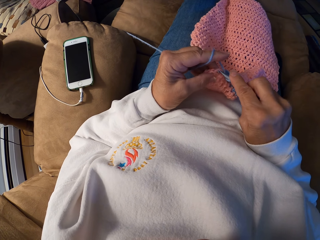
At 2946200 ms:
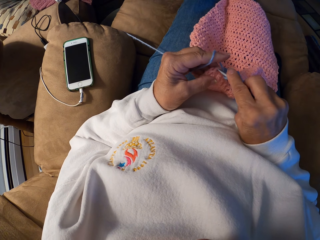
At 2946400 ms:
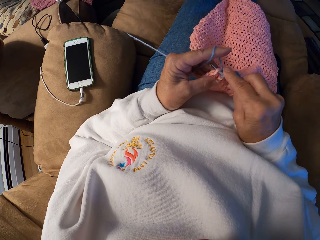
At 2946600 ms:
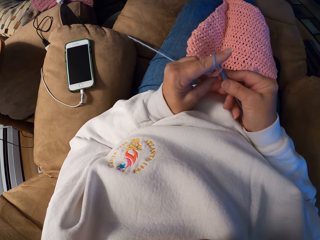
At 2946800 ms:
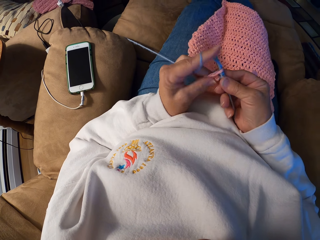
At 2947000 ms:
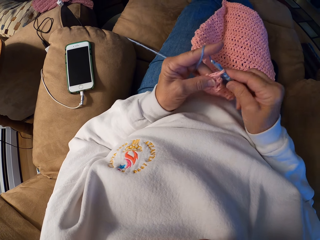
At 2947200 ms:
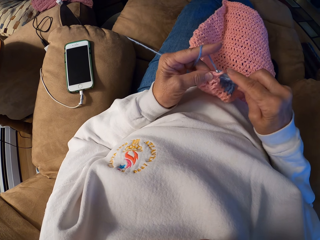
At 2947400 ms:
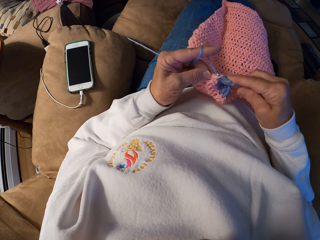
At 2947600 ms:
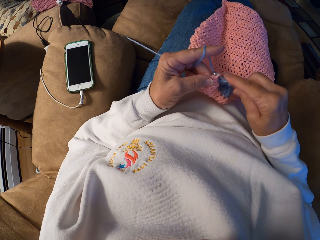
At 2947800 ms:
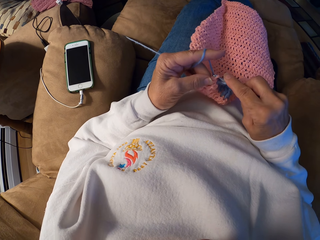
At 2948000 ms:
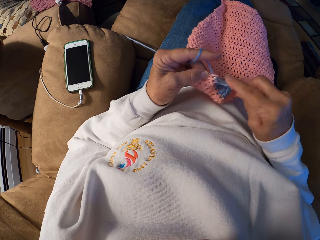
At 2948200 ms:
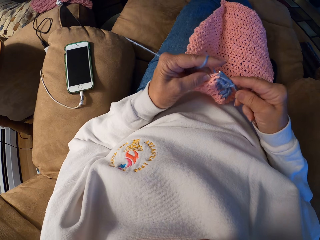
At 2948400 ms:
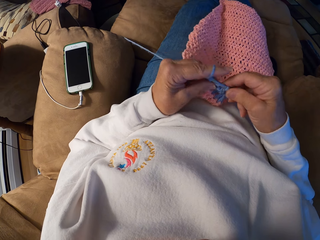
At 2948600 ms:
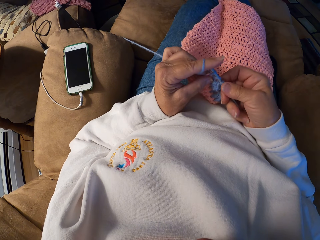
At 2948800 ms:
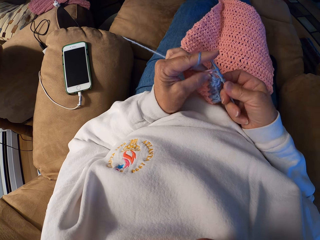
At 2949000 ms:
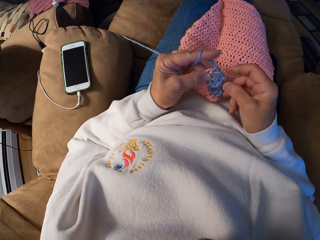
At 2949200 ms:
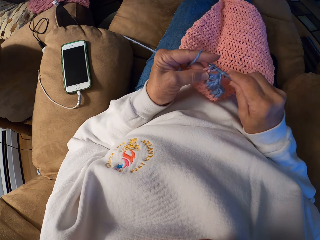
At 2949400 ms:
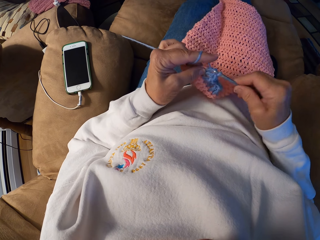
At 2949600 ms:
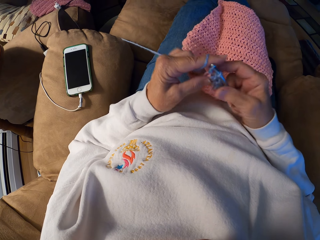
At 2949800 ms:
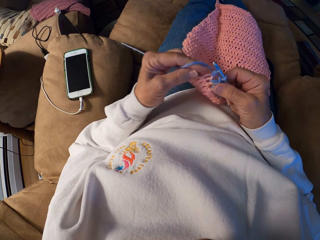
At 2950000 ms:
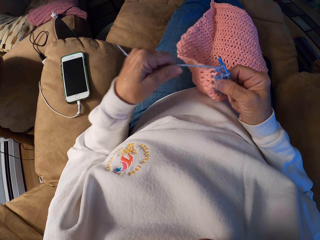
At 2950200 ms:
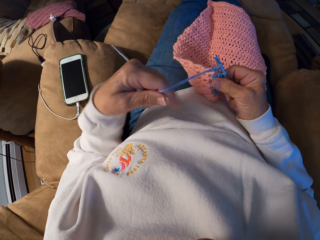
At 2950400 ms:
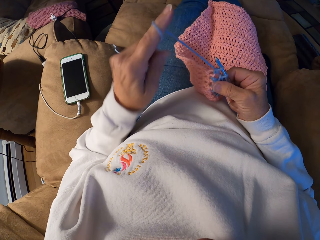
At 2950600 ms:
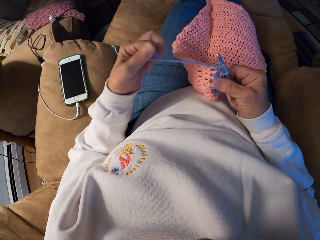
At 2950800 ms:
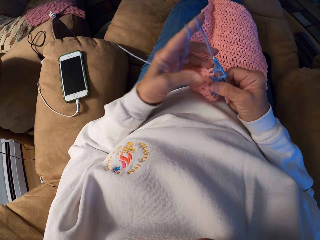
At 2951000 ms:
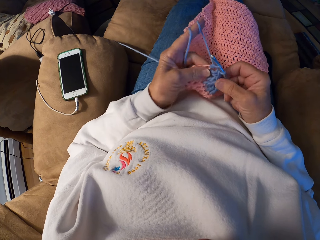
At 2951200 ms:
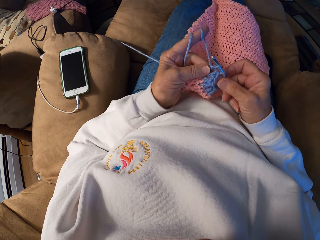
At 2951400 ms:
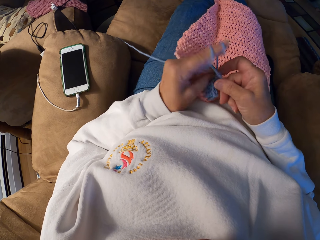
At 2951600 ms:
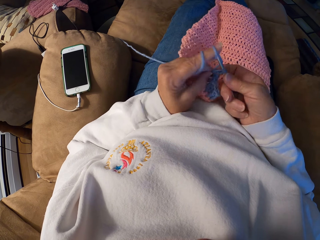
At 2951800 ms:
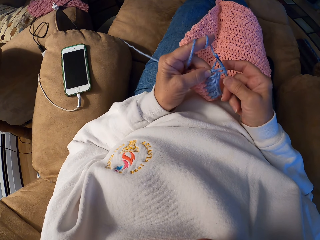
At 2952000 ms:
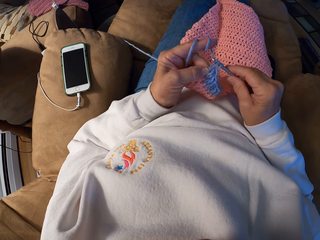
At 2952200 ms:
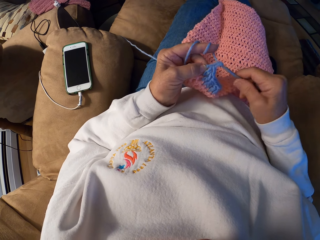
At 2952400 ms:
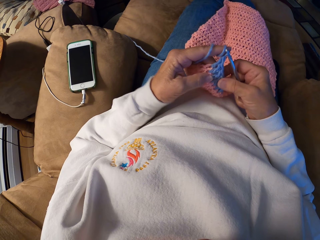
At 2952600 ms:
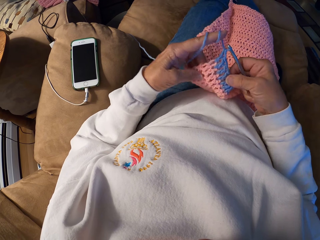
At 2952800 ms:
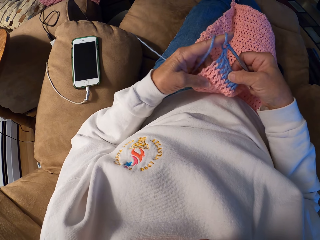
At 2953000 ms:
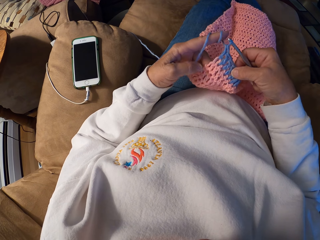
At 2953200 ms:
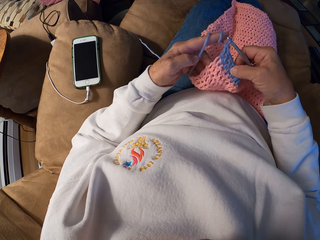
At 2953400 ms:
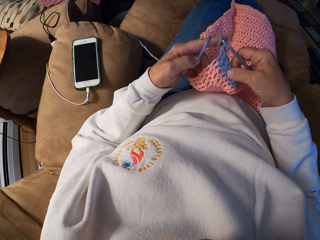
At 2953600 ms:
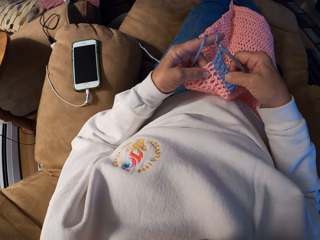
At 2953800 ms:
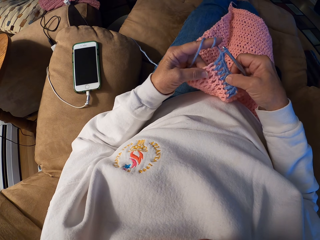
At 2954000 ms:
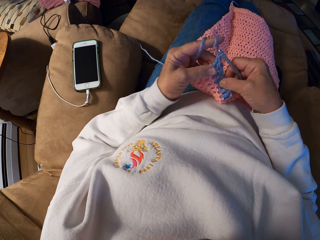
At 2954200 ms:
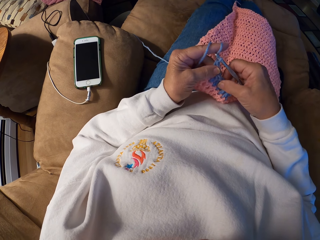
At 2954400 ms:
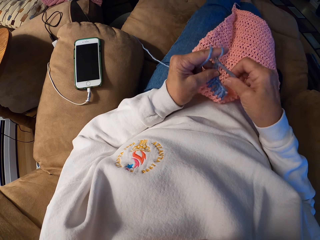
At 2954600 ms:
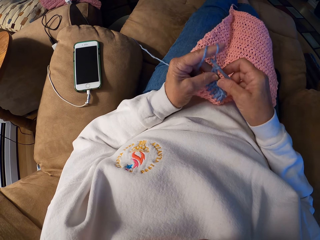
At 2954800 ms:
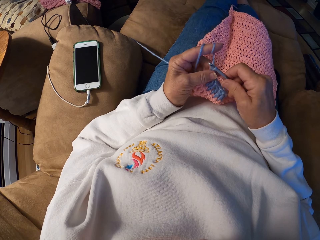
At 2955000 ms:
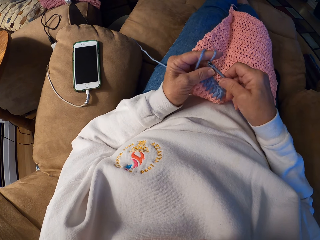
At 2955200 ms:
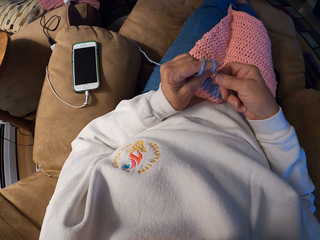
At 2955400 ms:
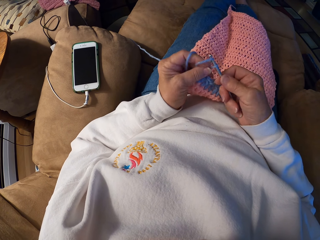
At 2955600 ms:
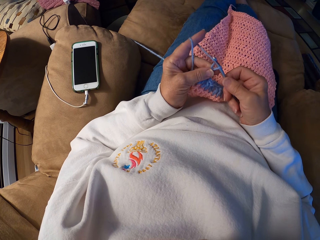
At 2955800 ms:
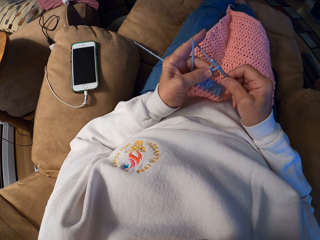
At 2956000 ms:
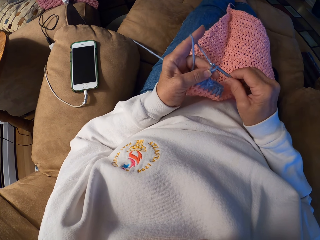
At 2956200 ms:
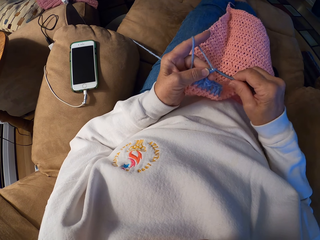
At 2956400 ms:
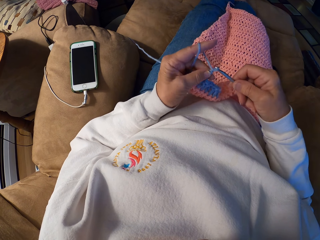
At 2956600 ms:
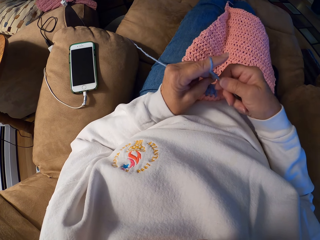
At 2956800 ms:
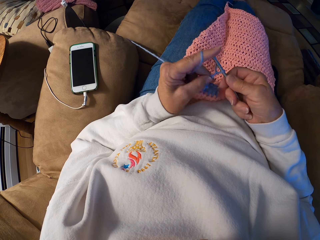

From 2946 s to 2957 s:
The camera wearer crochets the yarn with her hands. She adjusts the yarn strand with her left index finger. She crochets the yarn with her hands.

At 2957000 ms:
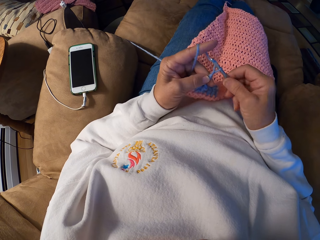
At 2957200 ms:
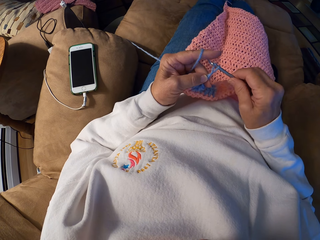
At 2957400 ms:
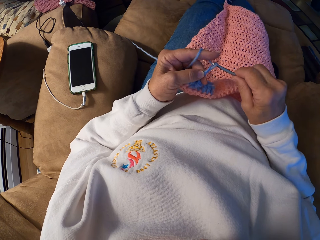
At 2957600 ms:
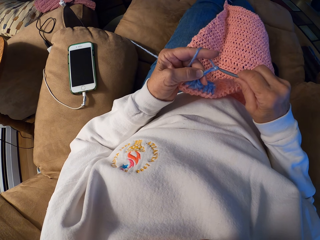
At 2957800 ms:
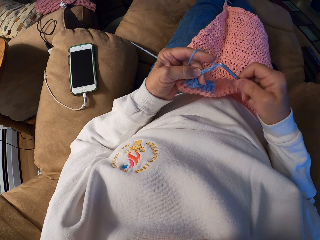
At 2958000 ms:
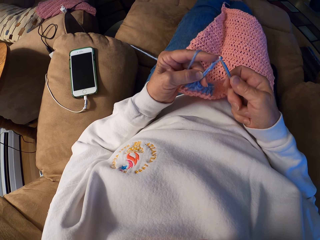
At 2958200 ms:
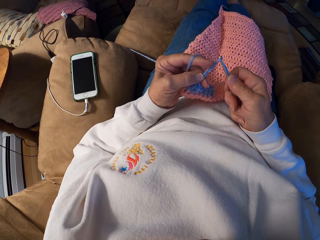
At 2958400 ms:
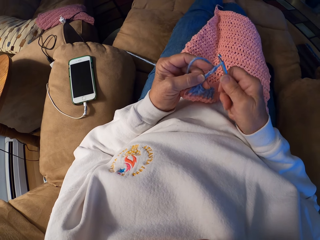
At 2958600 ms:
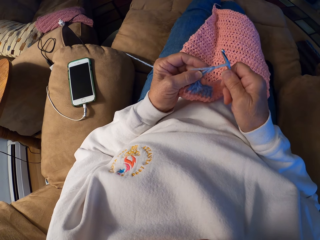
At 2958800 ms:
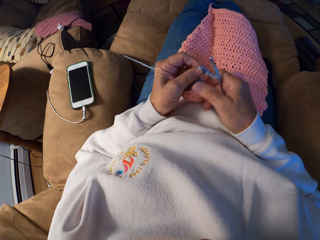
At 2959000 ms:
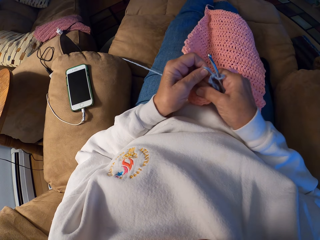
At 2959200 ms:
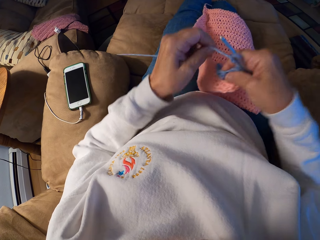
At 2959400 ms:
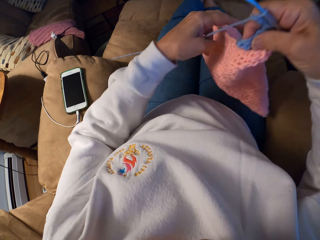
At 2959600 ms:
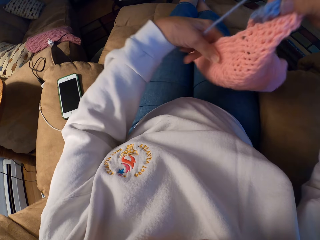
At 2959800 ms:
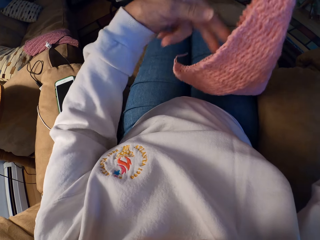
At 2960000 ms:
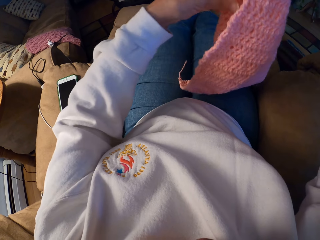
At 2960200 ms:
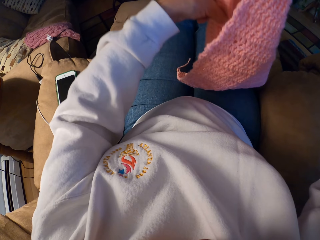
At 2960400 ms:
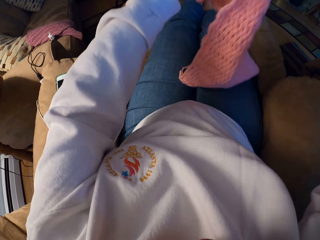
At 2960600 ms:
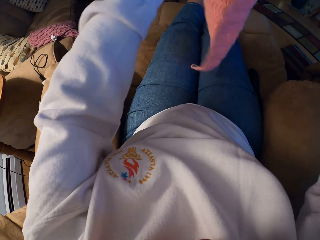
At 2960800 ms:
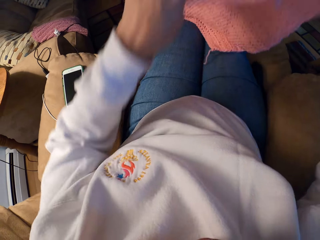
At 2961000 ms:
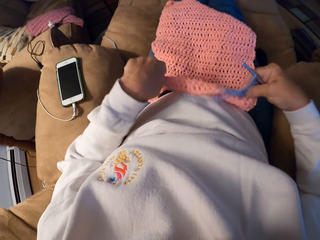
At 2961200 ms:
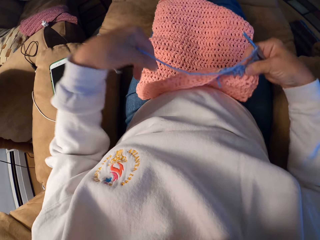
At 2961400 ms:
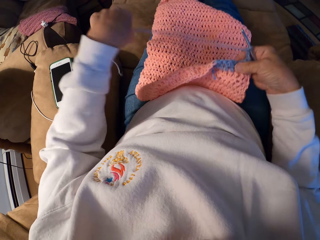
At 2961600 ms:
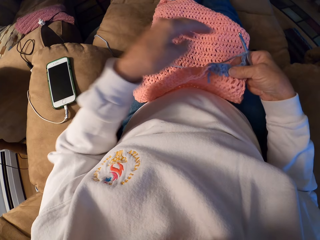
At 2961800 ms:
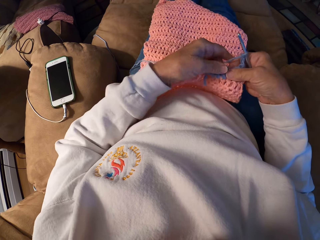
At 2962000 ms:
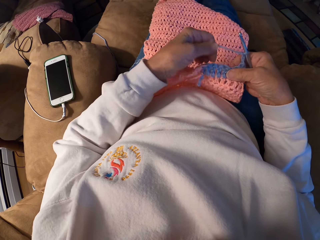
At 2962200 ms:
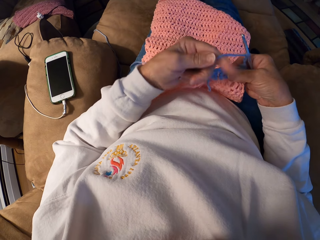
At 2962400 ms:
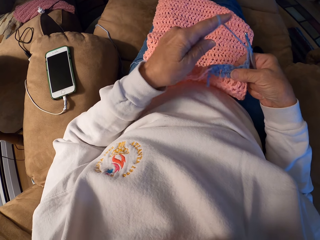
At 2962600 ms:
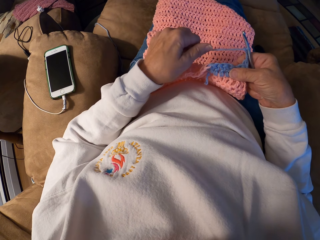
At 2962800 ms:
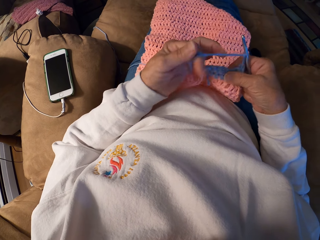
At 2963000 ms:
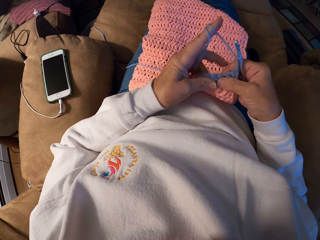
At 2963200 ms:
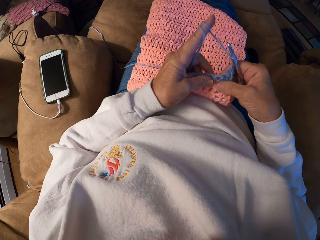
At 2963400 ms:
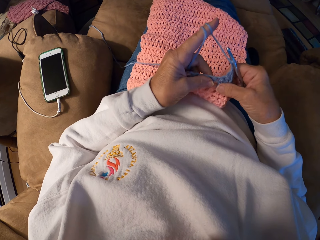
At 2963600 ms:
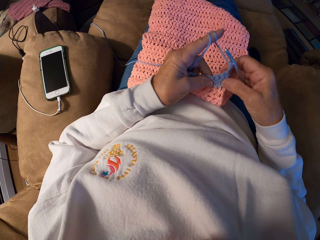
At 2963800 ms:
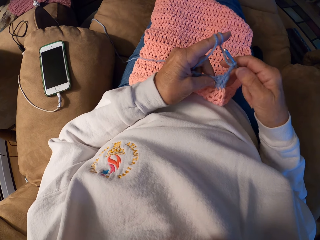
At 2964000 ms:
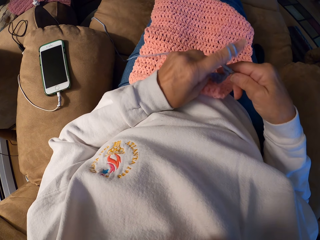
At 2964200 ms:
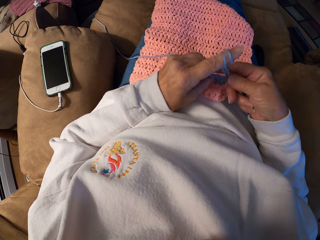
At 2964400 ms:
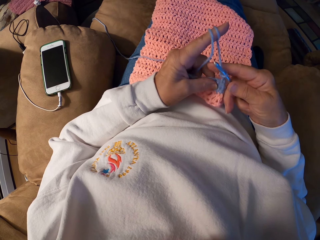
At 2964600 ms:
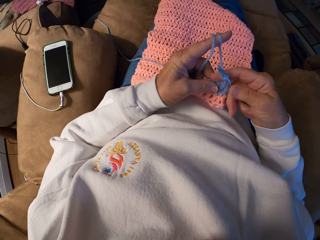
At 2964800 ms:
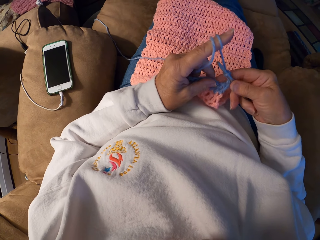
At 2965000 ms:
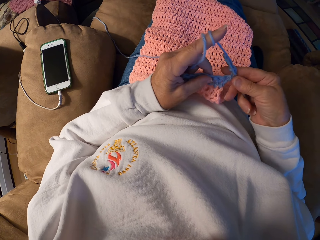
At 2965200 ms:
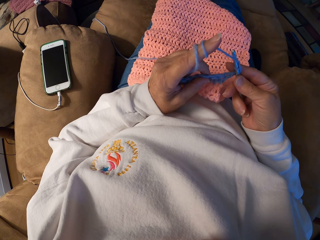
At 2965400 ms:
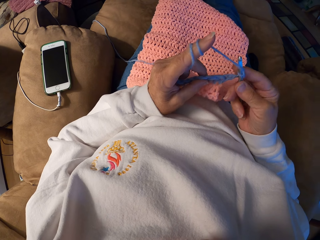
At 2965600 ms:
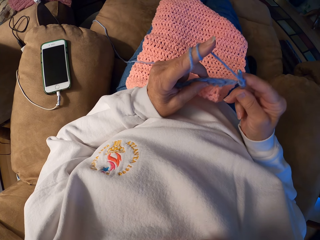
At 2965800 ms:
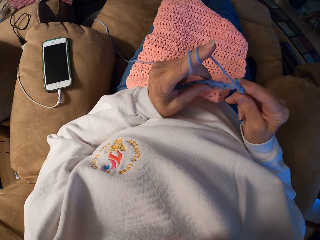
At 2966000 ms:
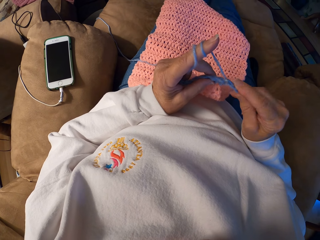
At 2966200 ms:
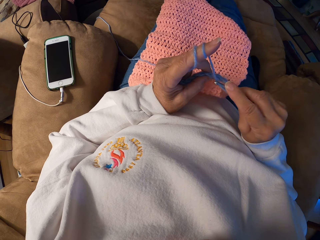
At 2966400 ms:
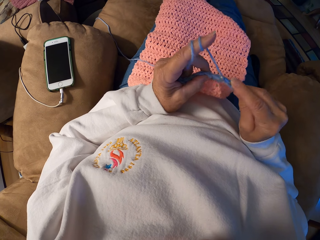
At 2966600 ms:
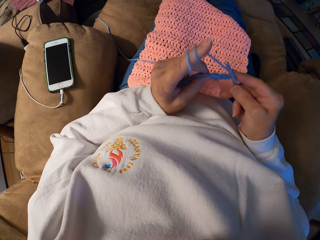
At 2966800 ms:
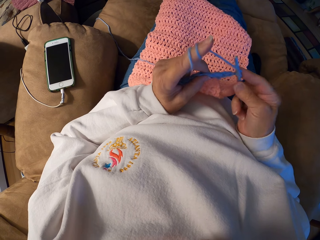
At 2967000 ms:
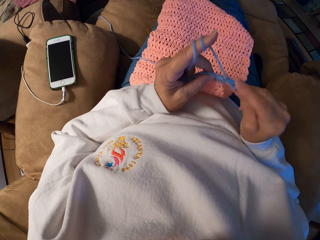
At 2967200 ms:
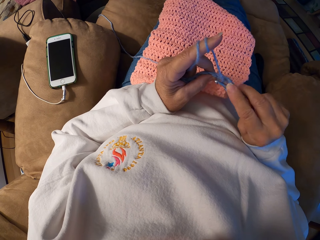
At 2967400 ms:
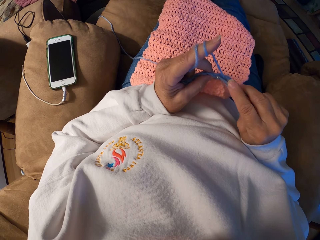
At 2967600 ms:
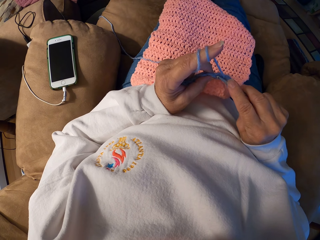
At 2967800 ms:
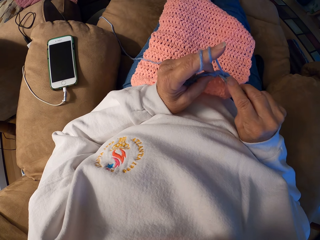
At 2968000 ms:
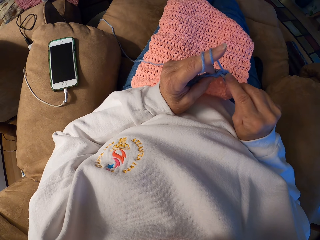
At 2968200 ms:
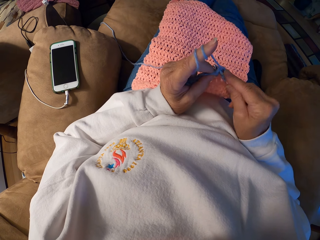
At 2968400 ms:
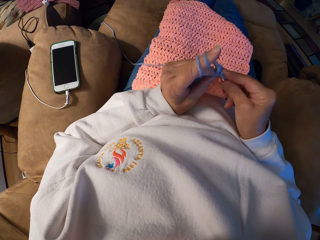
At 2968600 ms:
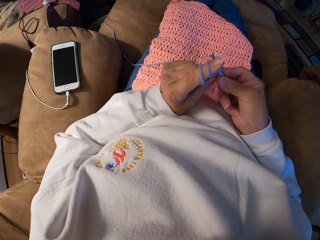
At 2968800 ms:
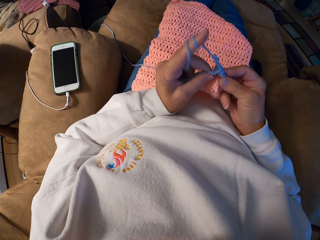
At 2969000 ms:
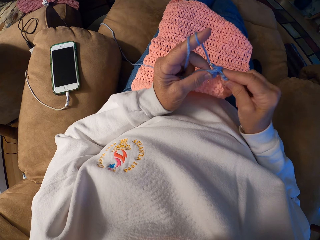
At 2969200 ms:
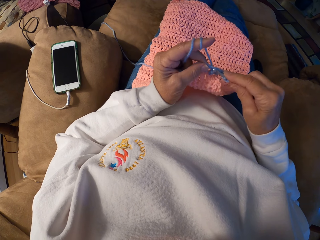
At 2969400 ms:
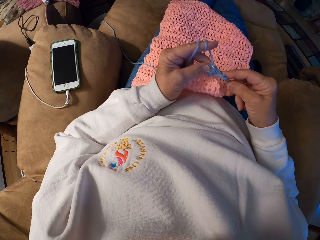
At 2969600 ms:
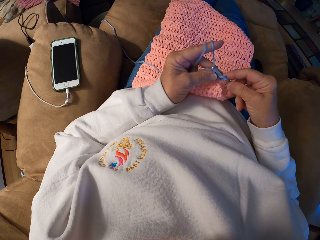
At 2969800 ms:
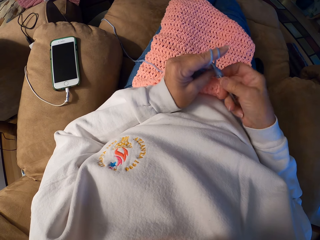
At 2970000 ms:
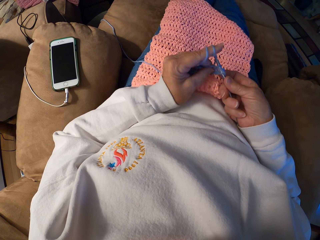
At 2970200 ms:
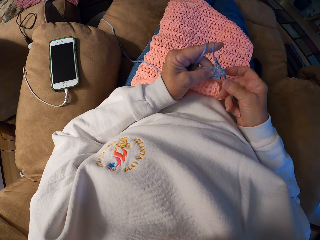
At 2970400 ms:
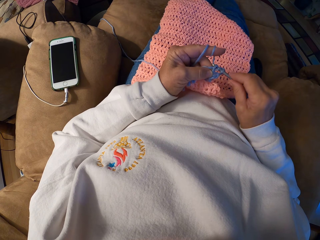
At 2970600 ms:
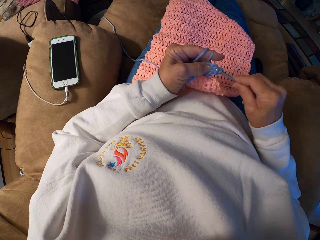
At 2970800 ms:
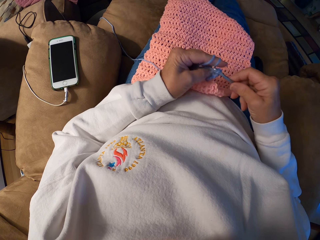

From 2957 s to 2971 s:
The camera wearer adjusts the wool fabric with her hands. She turns the cloth. She adjusts the yarn strand with her left index finger. She crochets the yarn with her hands.
